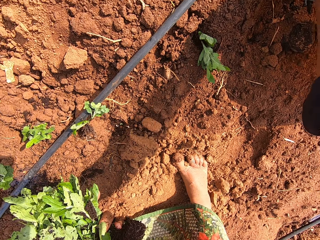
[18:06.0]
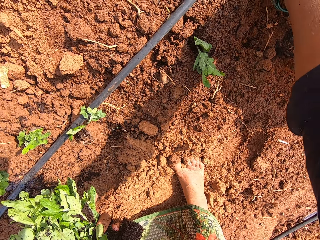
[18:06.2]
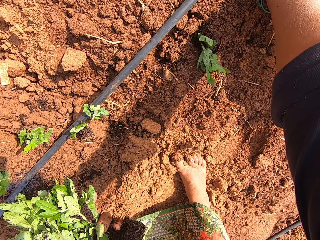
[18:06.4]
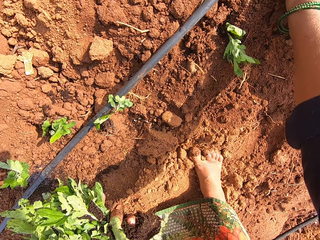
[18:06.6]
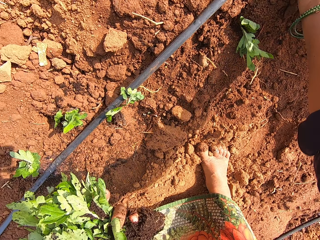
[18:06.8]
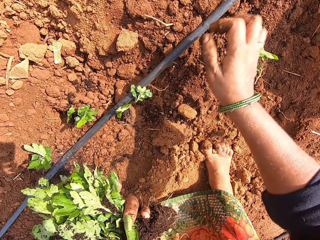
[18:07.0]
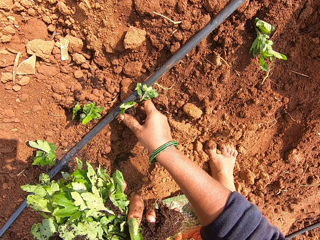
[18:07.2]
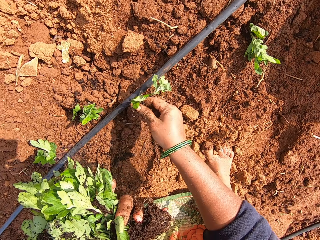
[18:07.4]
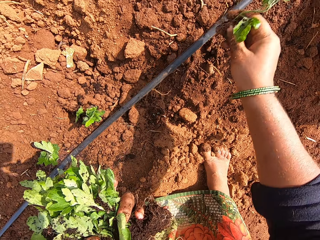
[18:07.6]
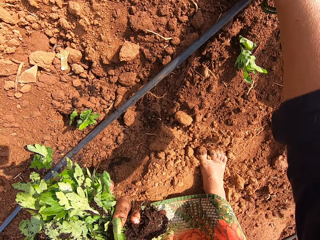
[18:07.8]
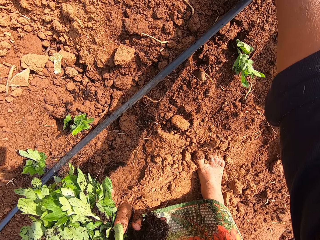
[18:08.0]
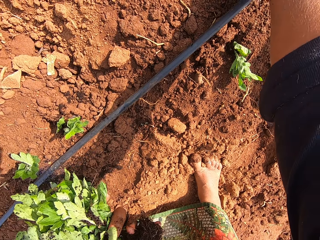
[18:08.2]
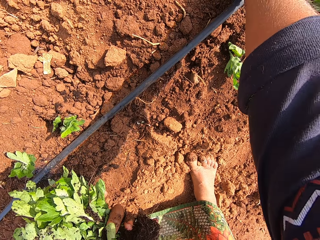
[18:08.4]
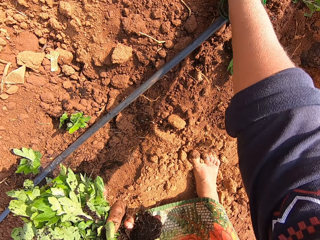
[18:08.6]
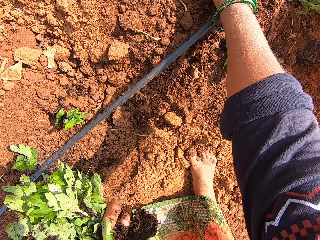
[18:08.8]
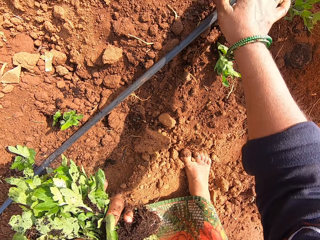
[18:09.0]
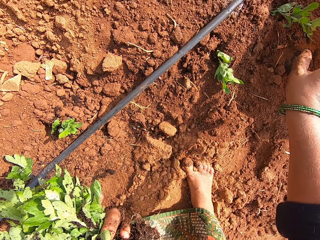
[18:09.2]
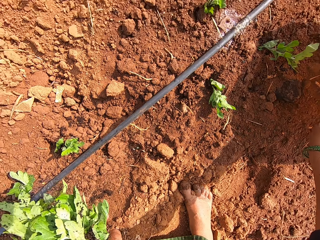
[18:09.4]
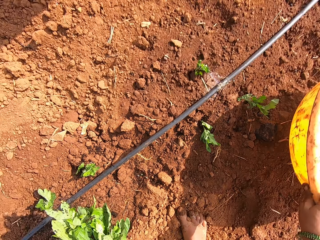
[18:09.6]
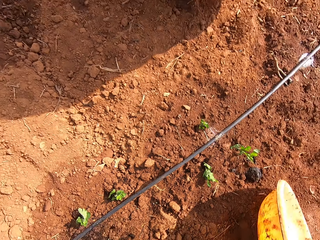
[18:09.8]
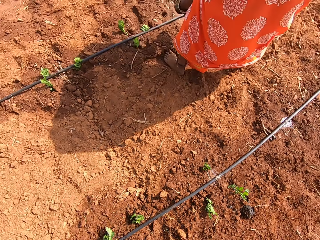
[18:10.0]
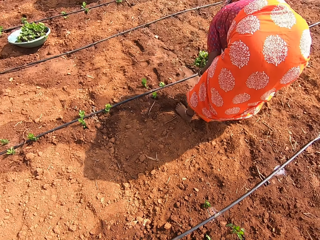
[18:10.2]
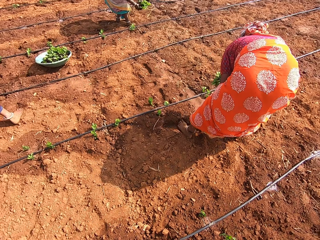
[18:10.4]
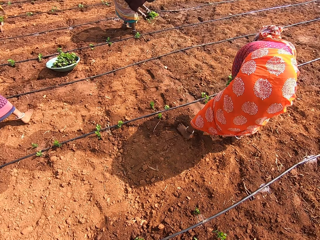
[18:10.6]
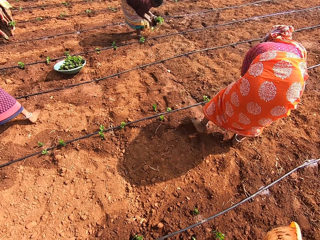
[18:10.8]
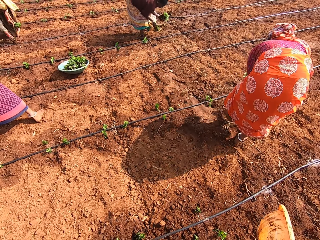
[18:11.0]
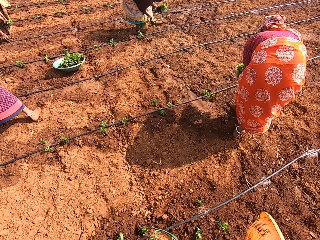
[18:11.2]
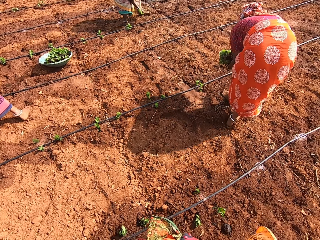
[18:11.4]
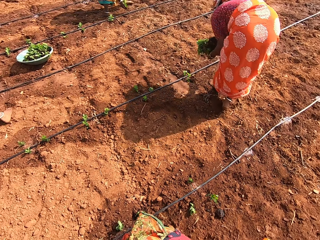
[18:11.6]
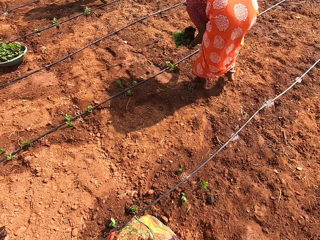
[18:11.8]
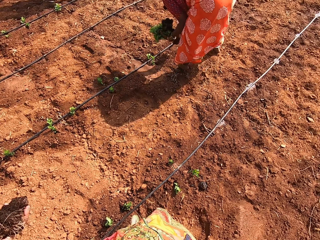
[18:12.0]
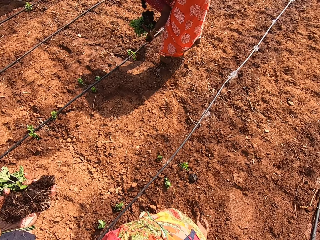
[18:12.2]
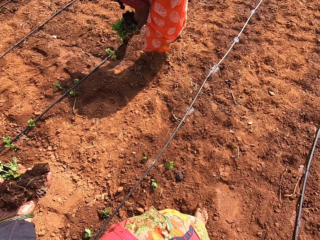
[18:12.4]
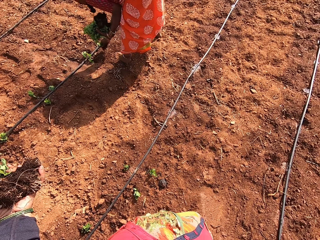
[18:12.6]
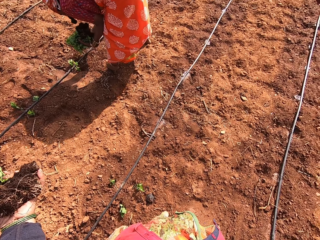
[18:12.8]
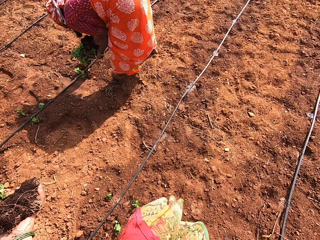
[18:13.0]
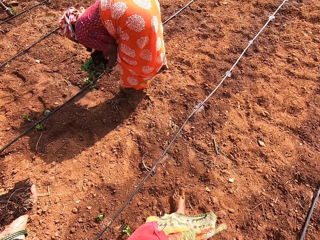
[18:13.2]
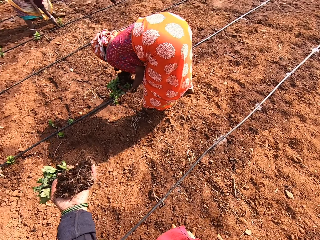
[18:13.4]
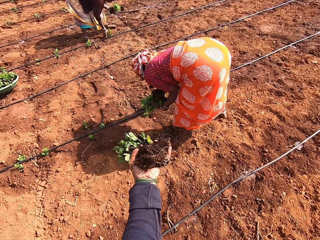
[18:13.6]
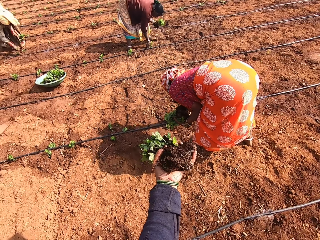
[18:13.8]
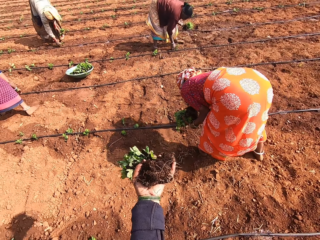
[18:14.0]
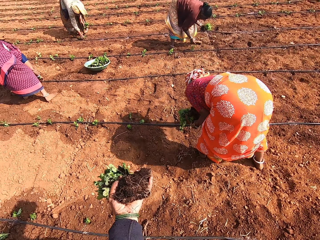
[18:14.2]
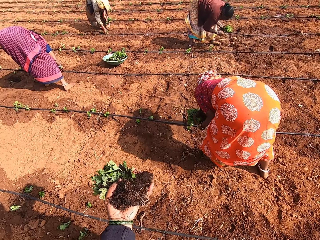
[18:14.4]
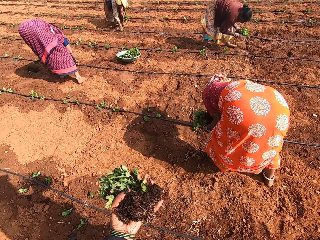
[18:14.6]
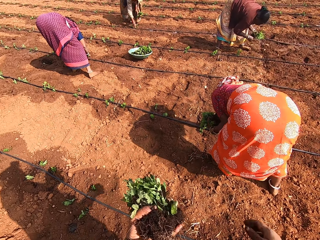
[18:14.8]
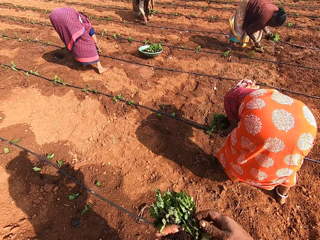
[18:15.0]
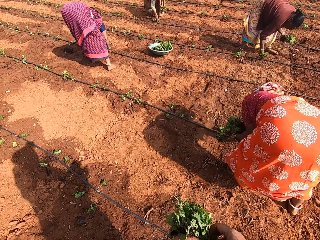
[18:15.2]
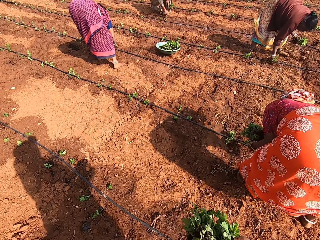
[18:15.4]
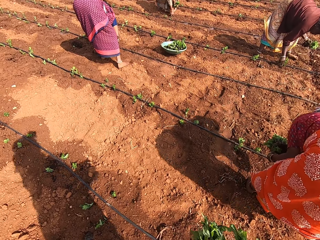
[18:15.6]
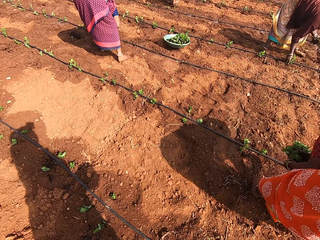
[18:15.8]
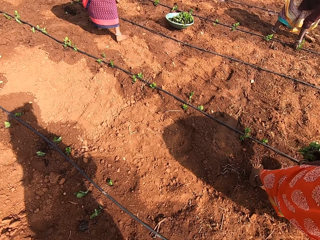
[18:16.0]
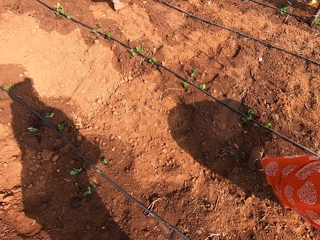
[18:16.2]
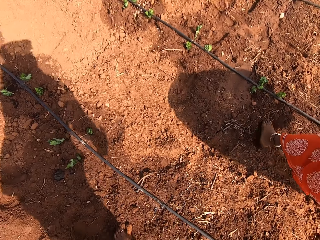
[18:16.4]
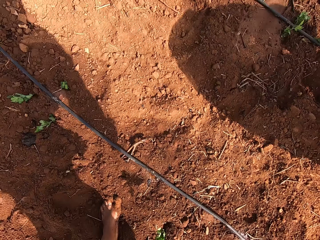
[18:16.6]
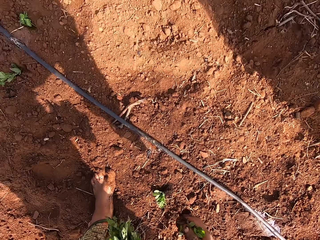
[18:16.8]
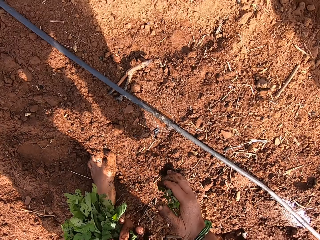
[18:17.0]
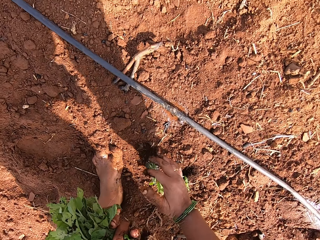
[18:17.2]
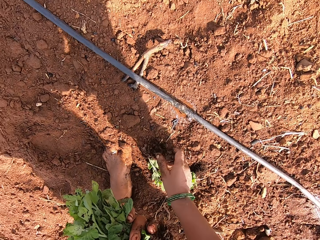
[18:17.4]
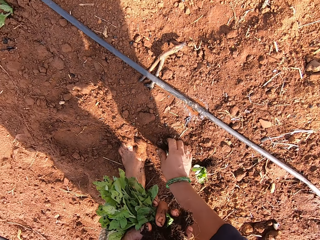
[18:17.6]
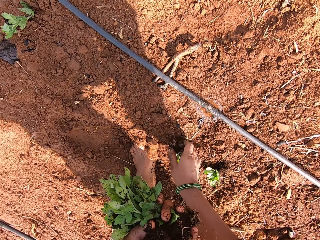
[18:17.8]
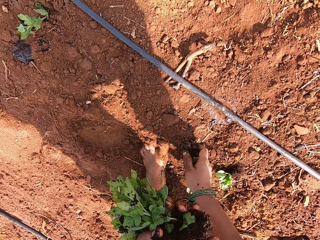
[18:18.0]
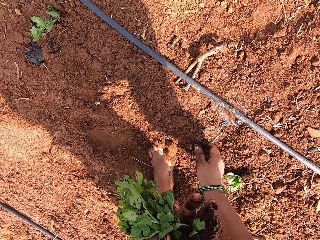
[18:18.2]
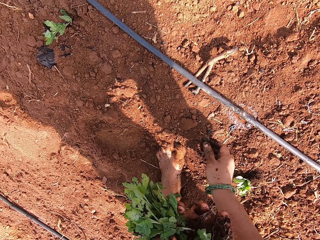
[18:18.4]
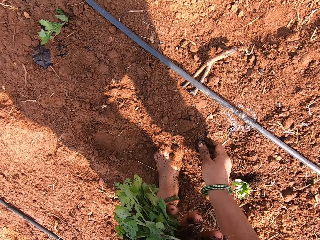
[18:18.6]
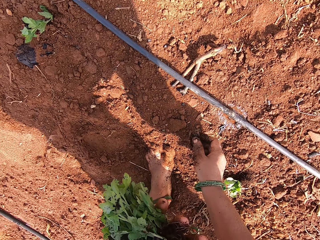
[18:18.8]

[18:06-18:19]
The camera wearer plants the plants. He picks the kale with his right hand. He picks up the basin. He converses. He walks on the farm. He stretches his left hand. He picks a seedling or plant from his left hand. He puts the plant in the soil. He drops the seedling on the farm.

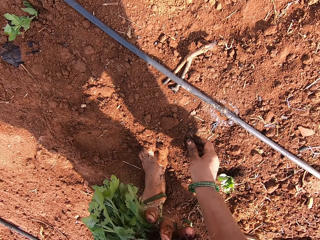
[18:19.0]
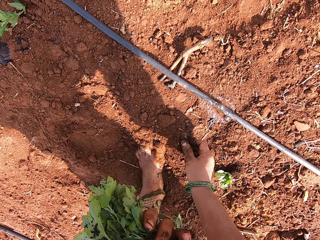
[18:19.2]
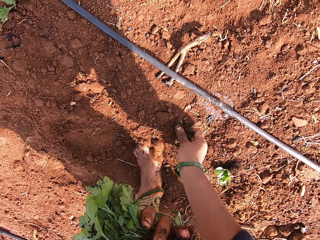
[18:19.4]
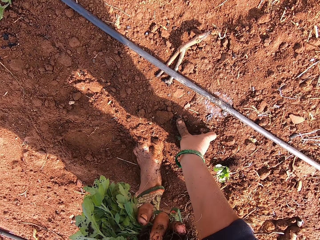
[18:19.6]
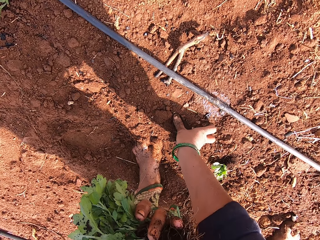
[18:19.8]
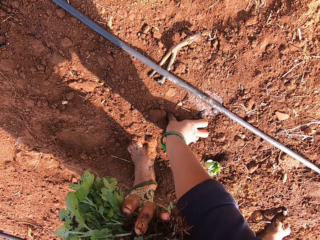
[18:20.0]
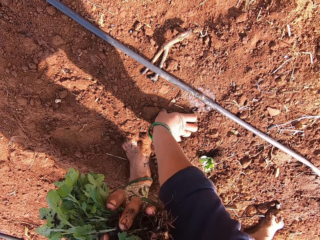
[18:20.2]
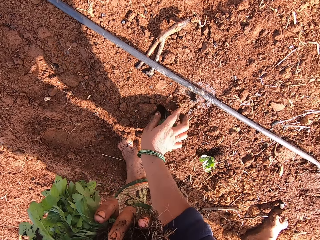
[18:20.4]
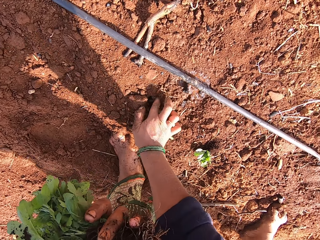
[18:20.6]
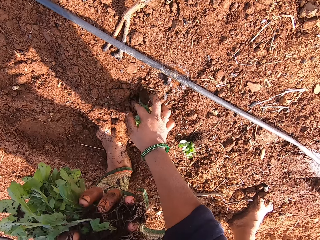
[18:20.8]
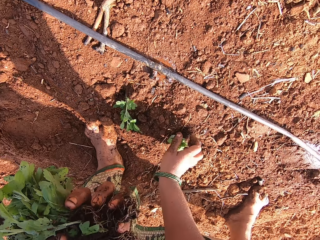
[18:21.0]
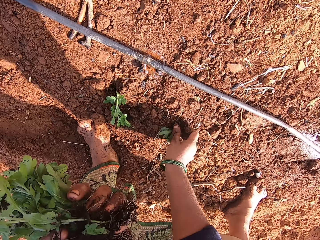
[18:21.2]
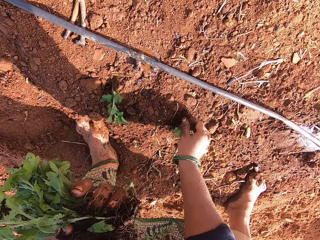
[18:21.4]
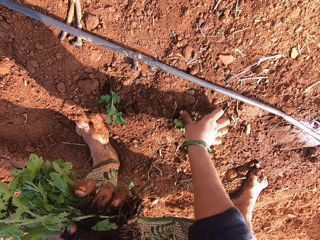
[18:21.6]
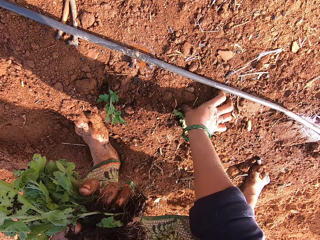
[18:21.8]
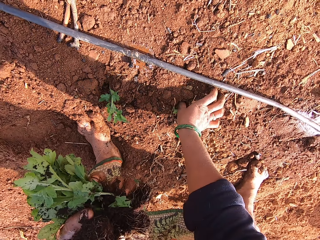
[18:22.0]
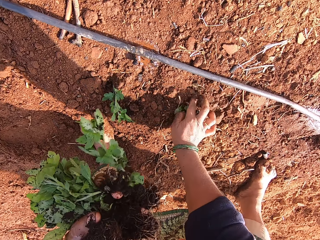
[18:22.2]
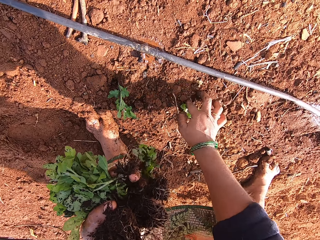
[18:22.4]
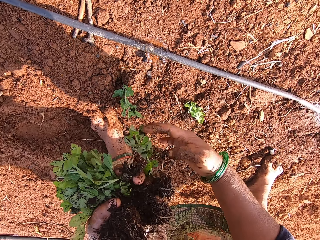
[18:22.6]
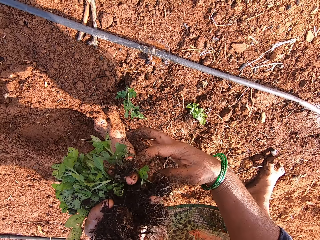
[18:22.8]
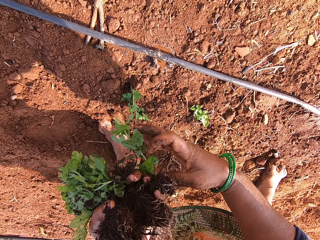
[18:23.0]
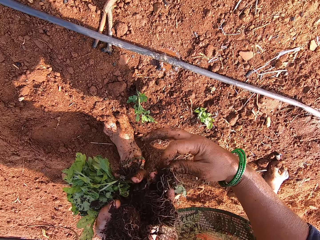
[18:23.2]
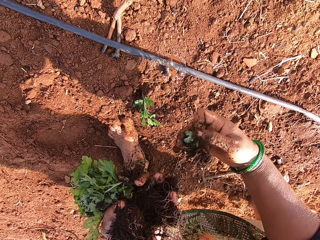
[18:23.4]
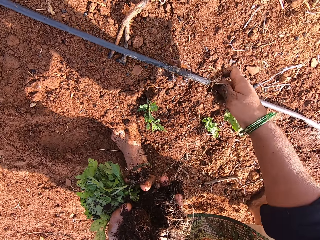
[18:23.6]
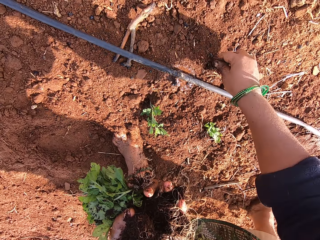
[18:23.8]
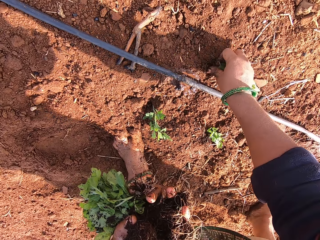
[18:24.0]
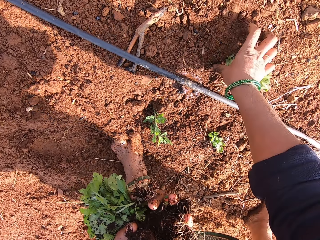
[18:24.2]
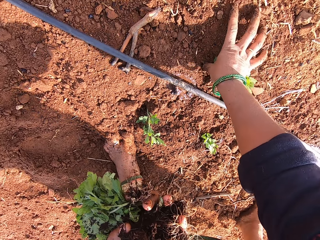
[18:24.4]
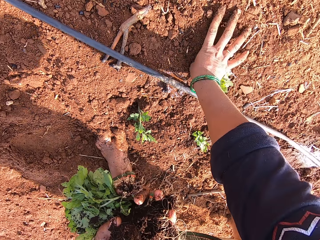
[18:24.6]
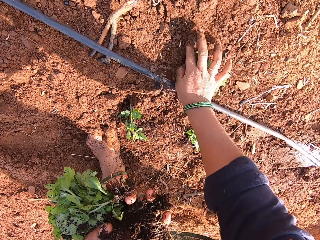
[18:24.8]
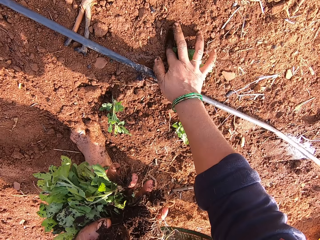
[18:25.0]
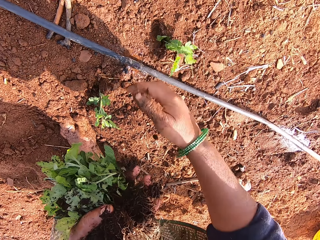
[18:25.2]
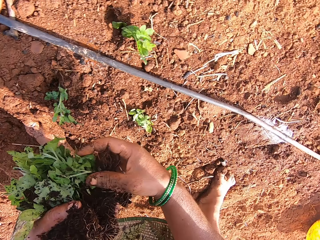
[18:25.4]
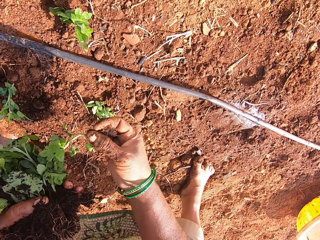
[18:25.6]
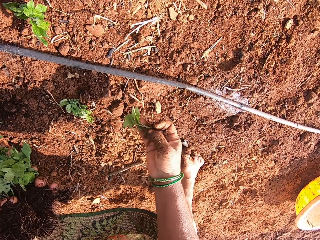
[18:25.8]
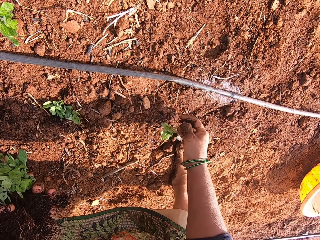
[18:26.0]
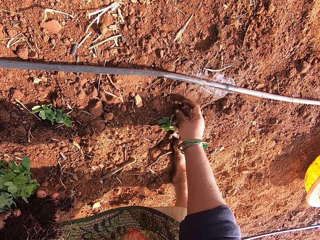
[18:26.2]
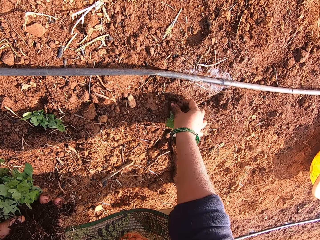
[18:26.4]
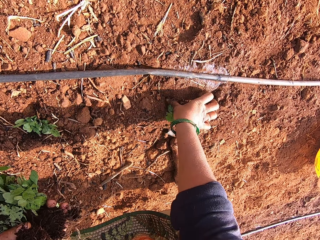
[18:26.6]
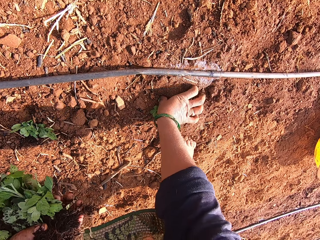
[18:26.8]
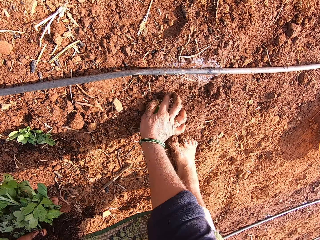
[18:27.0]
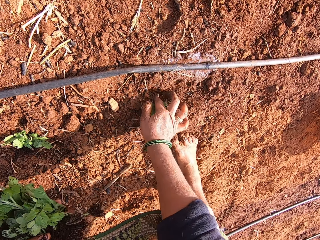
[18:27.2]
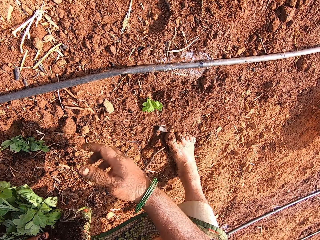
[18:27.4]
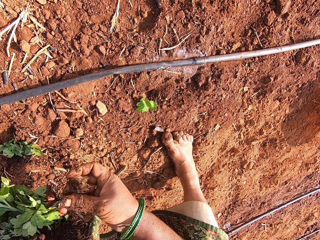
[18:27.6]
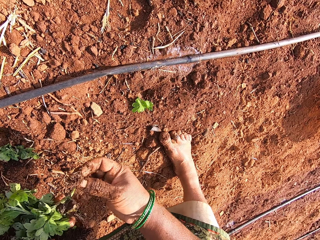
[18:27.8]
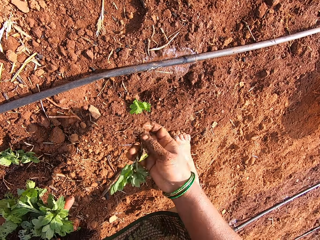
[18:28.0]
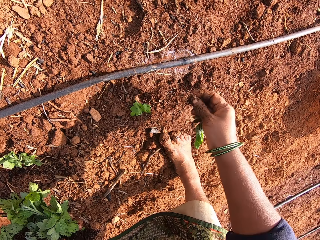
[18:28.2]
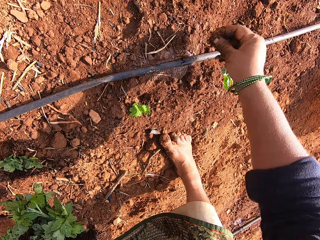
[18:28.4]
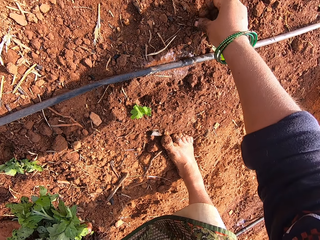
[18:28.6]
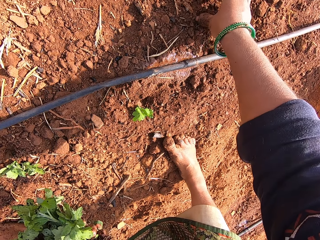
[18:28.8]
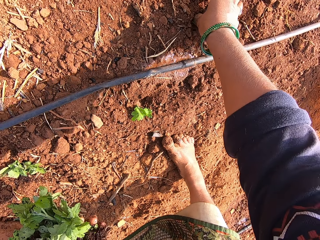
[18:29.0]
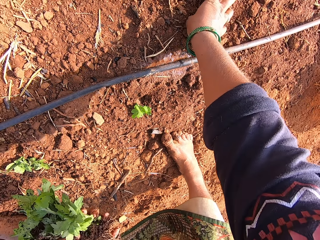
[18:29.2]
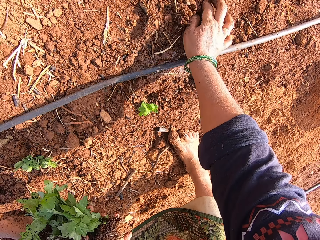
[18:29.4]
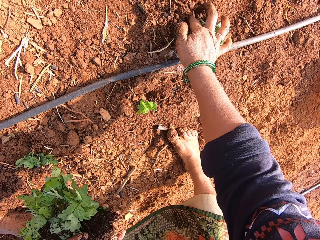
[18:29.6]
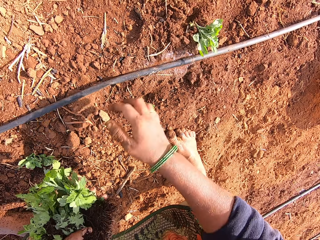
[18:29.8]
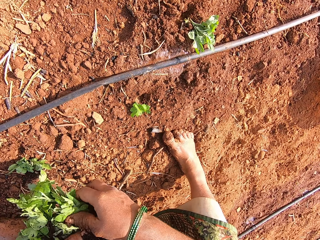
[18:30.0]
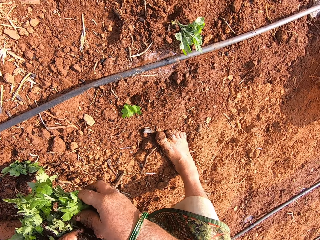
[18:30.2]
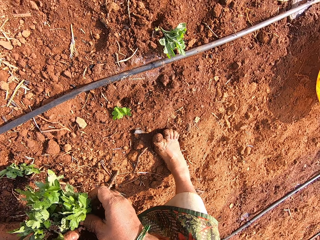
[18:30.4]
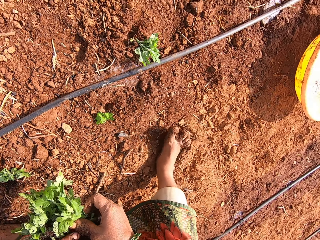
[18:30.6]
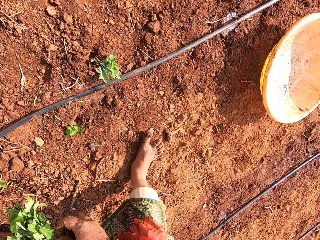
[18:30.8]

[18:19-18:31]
The camera wearer picks a seedling on the farm. He plants the seedling. He pushes the plant. He plants the seedling again. He picks a seedling from his left hand. He plants the seedling in the soil. He picks a seedling from his left hand. He plants the seedling in the soil. He picks a seedling from his left hand. He plants the vegetable in the soil. He steps forward.
